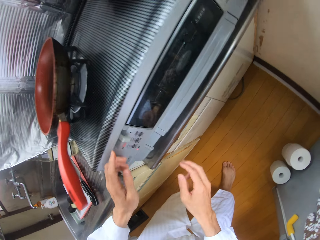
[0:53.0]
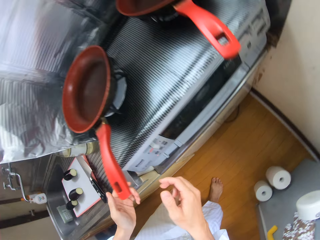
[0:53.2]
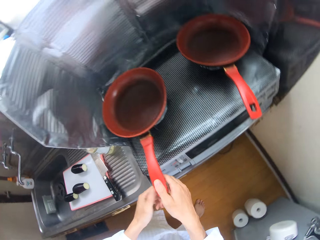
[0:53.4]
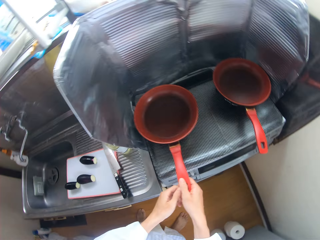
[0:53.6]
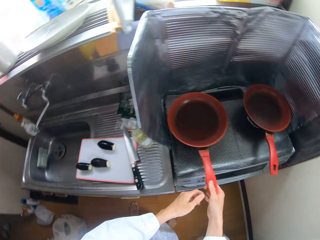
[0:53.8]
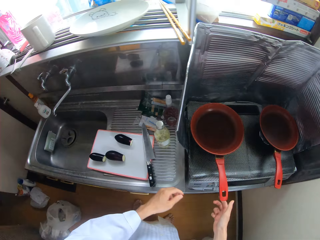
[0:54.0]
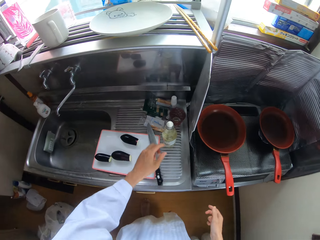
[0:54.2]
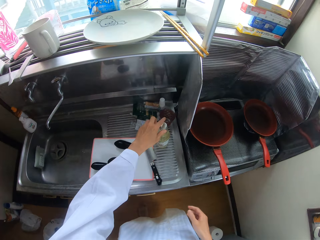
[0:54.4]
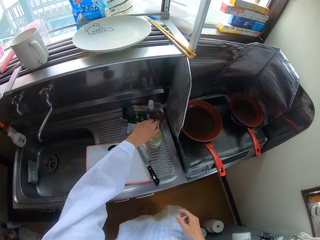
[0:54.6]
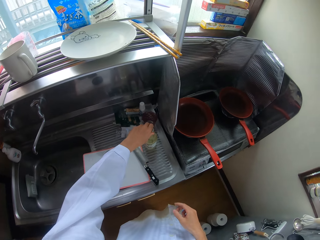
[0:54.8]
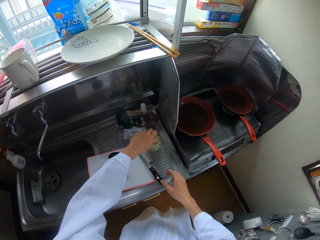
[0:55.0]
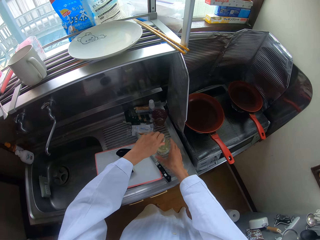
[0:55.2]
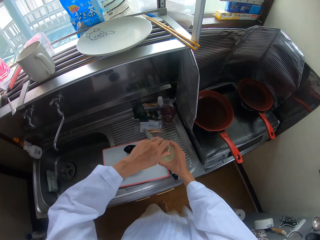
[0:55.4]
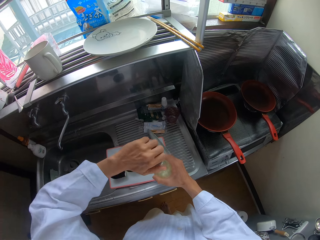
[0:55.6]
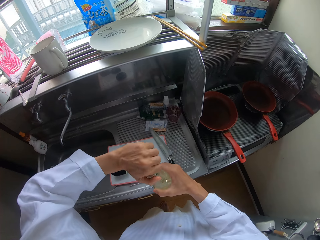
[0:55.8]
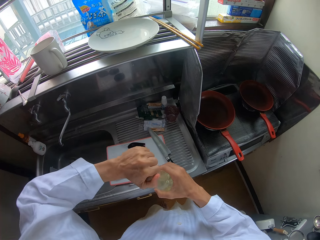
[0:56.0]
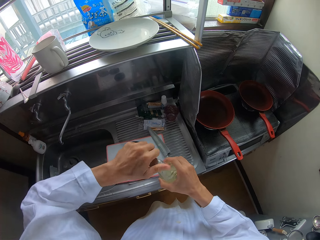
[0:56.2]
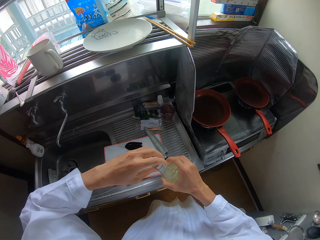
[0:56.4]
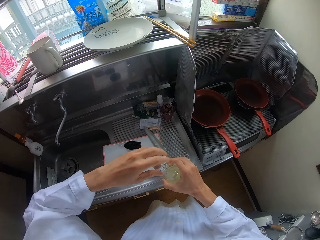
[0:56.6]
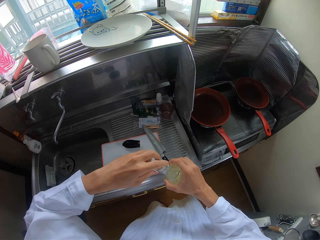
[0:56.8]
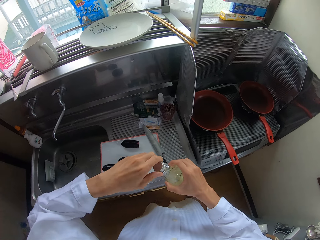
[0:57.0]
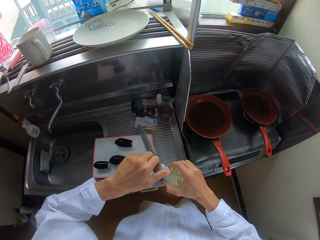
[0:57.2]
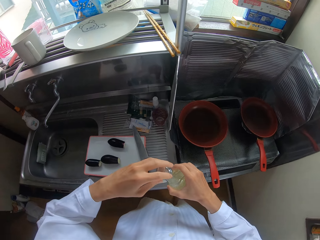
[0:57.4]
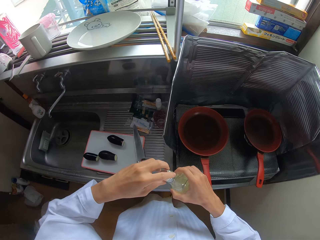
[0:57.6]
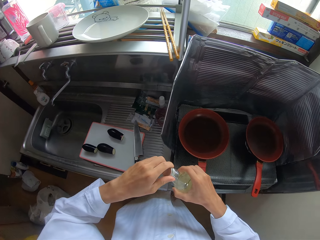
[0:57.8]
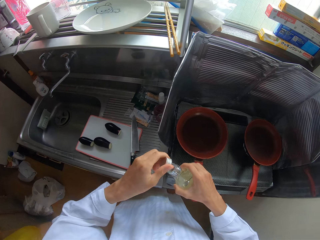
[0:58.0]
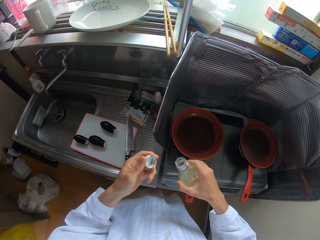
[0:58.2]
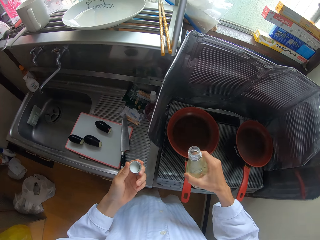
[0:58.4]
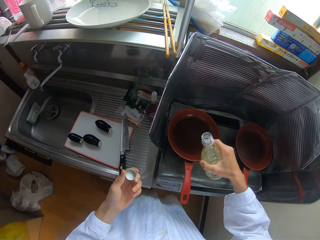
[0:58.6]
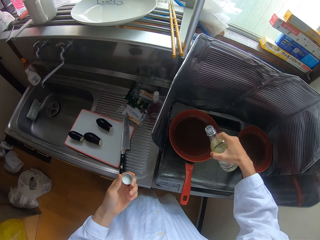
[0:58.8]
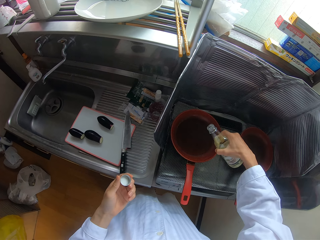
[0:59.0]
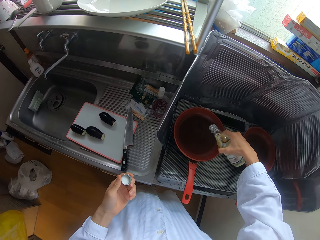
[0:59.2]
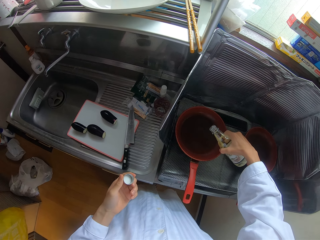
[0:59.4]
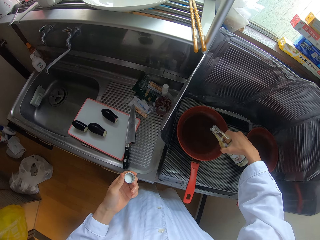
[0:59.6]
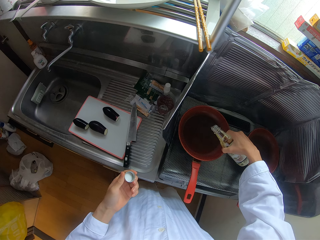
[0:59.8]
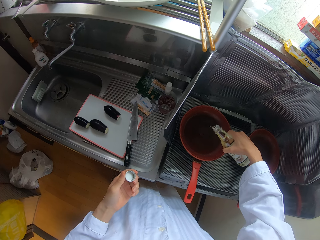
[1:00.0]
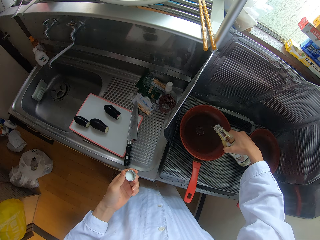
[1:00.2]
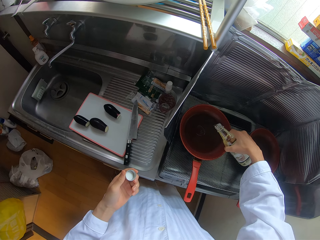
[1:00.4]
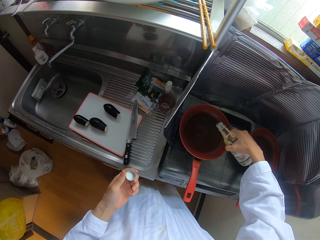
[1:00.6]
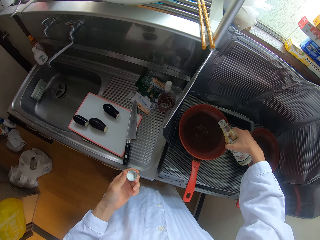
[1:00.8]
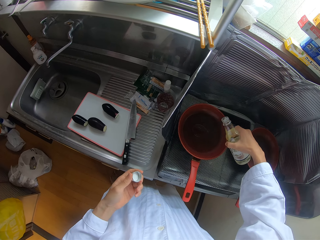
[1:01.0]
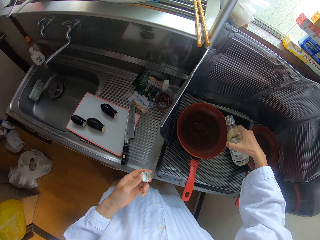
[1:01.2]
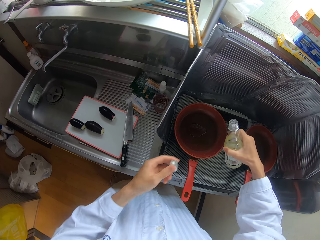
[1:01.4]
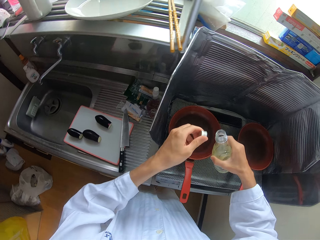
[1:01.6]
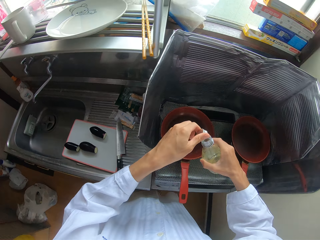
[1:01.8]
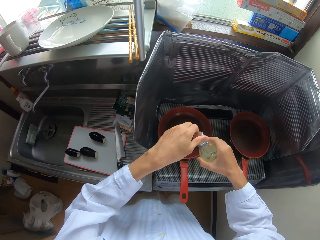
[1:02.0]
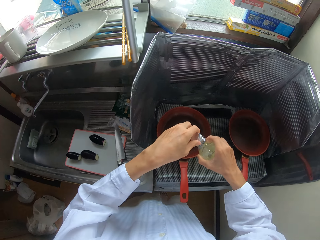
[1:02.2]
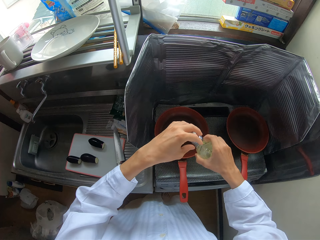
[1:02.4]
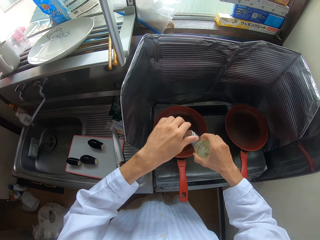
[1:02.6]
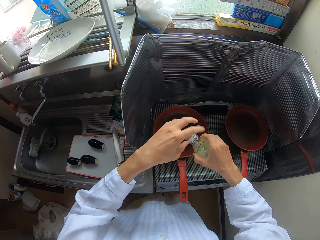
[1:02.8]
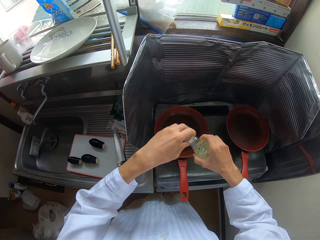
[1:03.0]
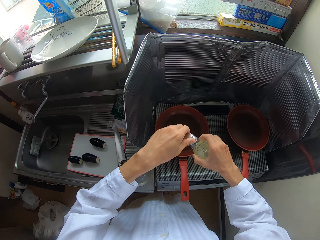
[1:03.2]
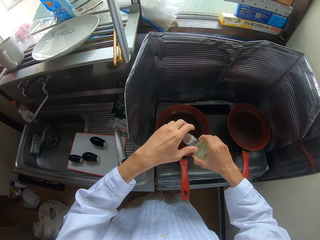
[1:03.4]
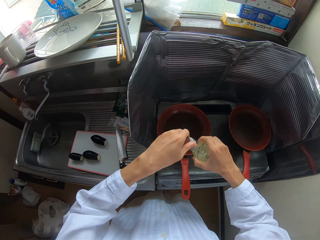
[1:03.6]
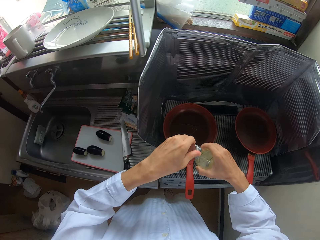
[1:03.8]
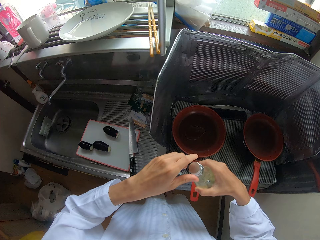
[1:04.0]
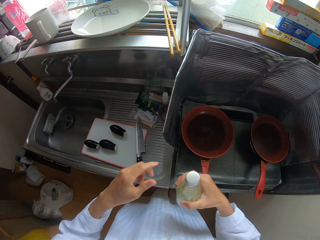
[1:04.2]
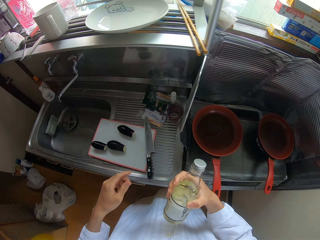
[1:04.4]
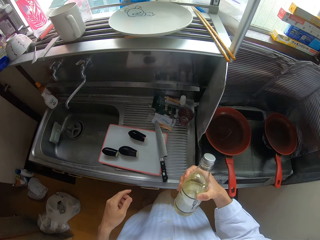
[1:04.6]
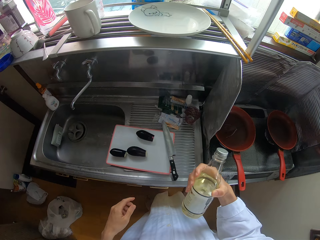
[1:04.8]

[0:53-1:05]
The camera wearer adjusts the frying pan on the cooker with his hands. He picks a container of oil from the basin with his left hand. He opens the container of oil with his hand. He pours the oil into the frying pan with his right hand. He covers the container of oil with his hand.

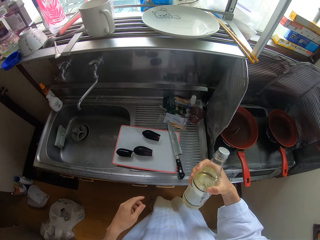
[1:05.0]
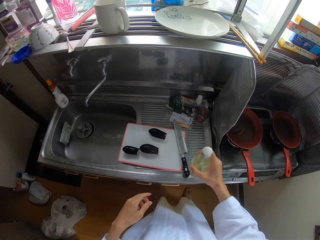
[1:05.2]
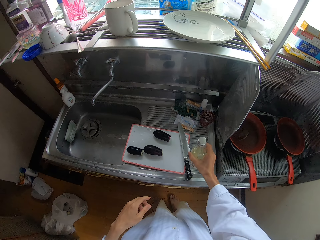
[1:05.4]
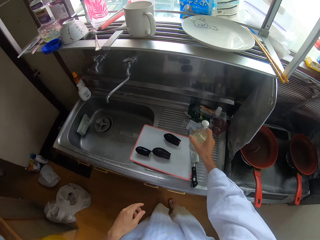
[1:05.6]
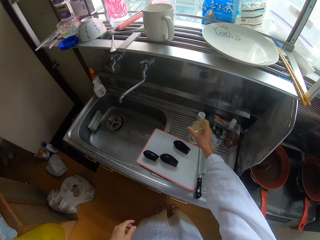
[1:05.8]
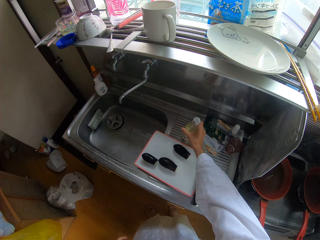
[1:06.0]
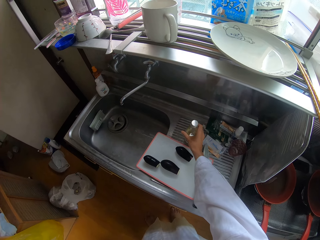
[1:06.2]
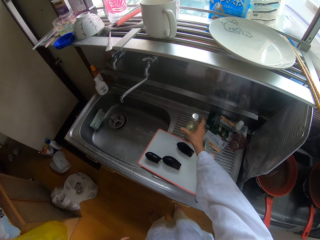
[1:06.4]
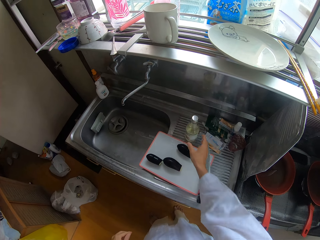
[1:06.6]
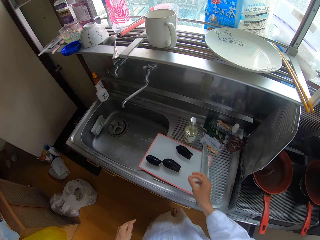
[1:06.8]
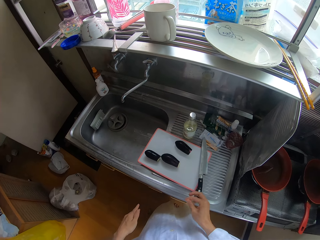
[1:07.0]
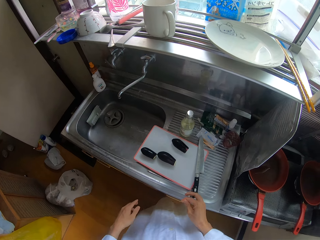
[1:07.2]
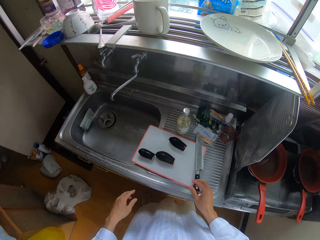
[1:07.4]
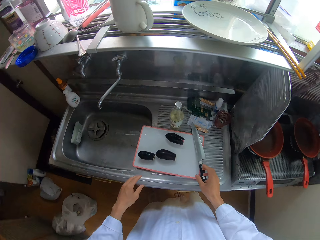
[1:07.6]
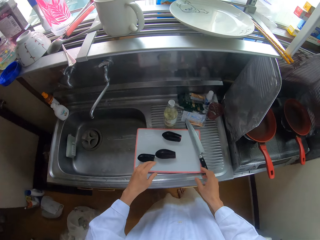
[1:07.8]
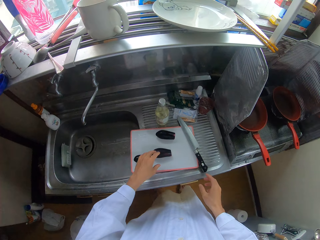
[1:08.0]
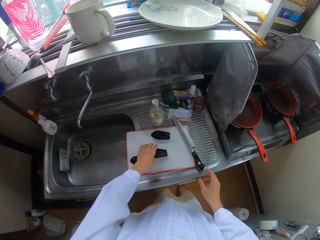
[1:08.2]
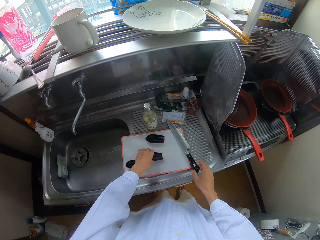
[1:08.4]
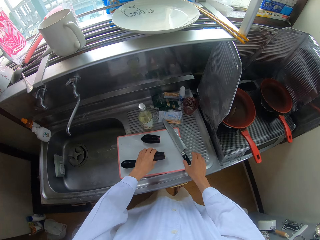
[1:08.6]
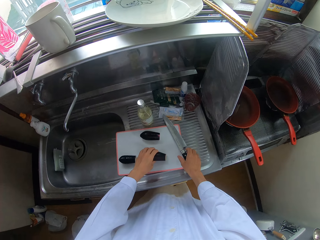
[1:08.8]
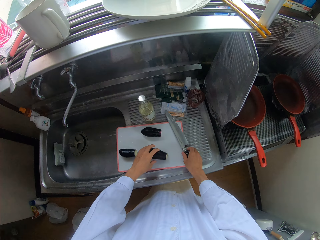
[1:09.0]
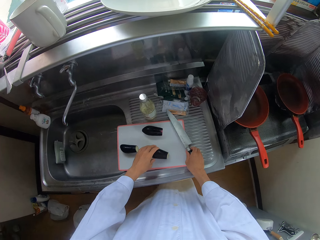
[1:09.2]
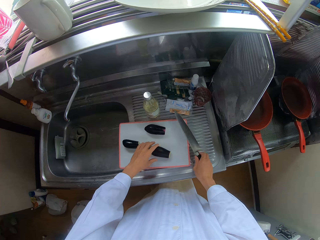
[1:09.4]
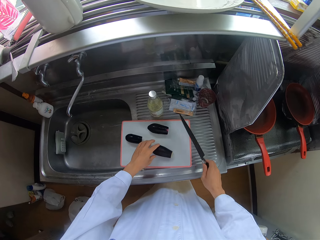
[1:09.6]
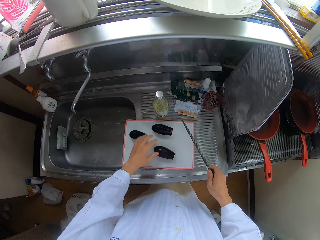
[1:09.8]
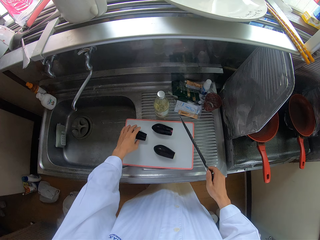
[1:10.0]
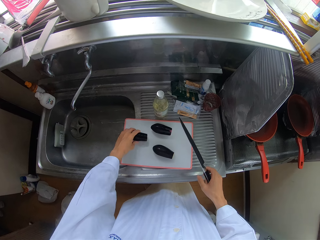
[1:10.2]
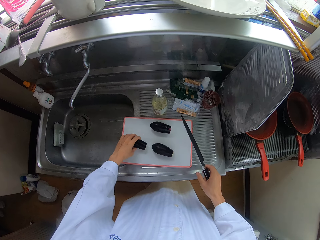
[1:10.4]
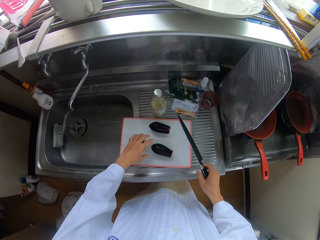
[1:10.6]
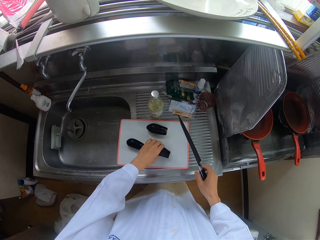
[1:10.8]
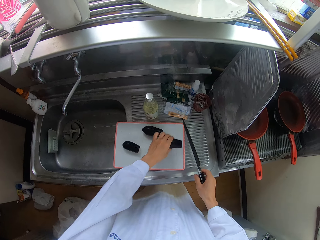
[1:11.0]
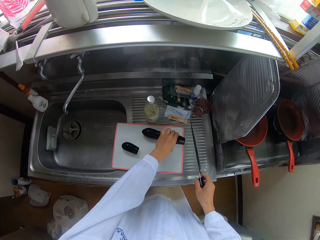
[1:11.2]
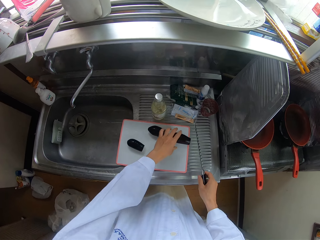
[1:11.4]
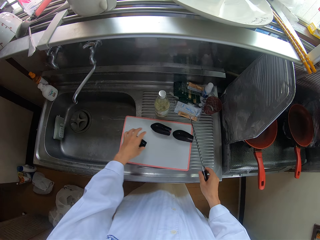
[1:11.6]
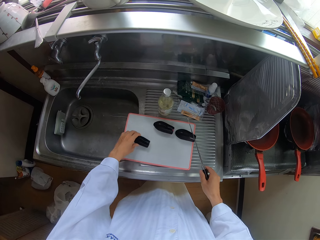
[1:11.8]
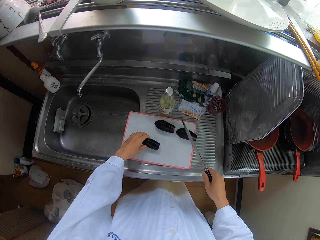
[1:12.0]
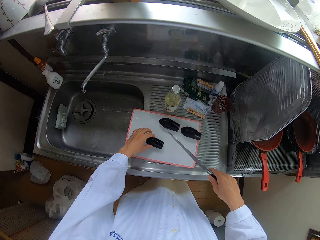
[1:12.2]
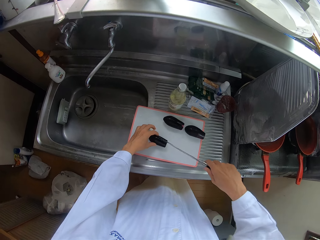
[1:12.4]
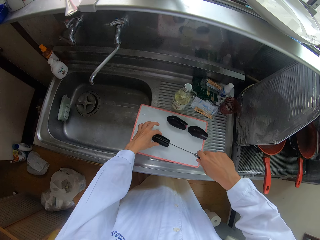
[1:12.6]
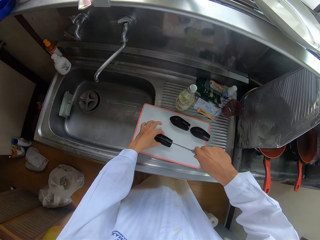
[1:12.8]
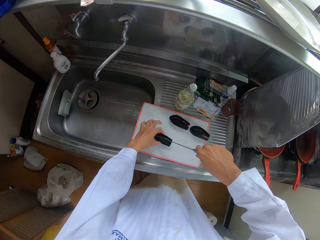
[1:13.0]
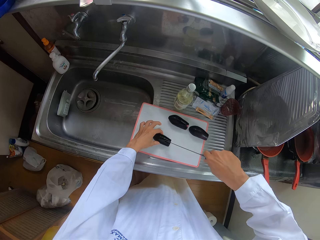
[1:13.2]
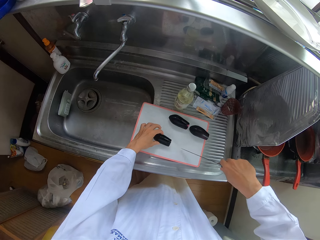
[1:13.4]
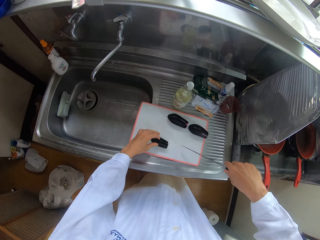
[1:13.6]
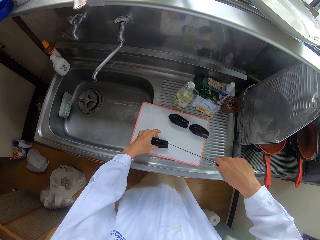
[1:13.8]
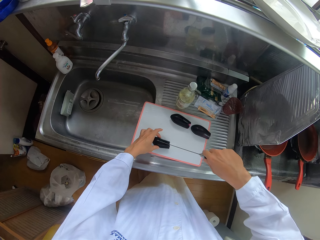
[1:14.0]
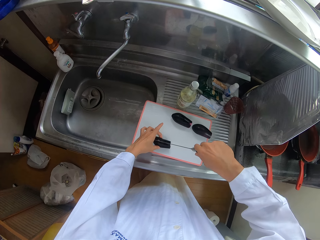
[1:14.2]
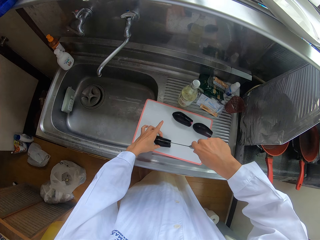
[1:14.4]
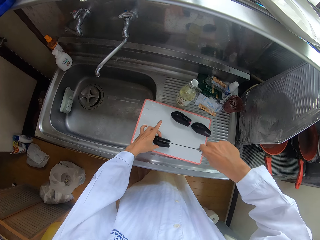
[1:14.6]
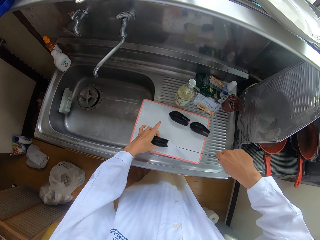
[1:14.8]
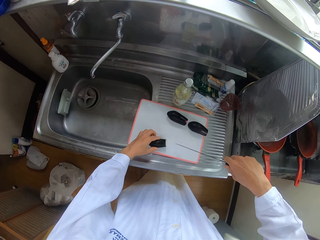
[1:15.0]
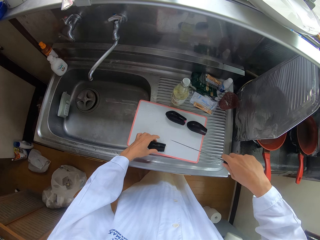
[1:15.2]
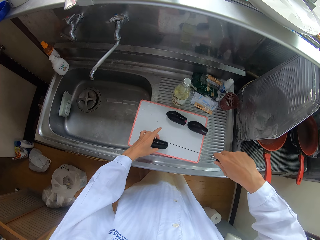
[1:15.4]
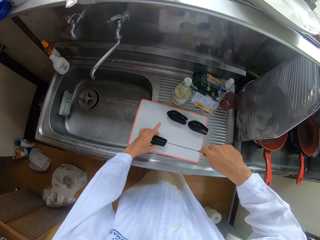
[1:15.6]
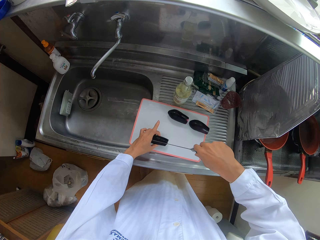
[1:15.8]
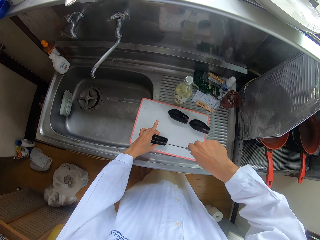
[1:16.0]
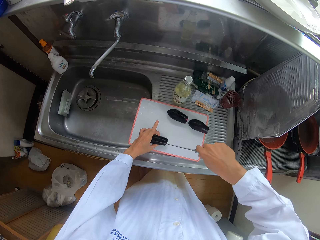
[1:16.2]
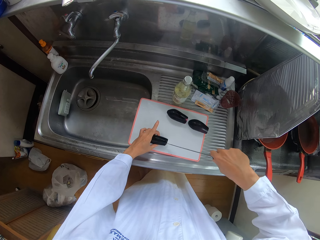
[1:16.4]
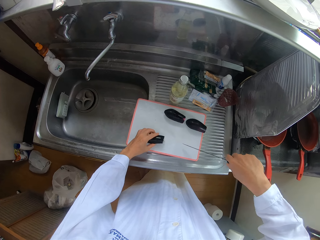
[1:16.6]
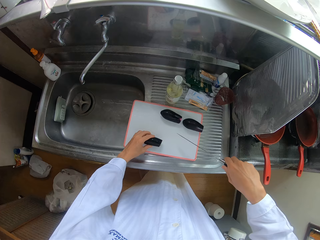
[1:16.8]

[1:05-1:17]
The camera wearer places the container of oil on the basin with his right hand. He adjusts a pear on the cutting board with his left hand. He picks a knife on the cutting board with his right hand. He adjusts pears on the cutting board with his left hand. He pierces the pear with the knife. He chops a courgetti.
